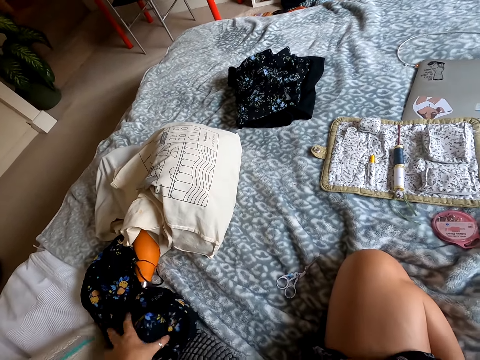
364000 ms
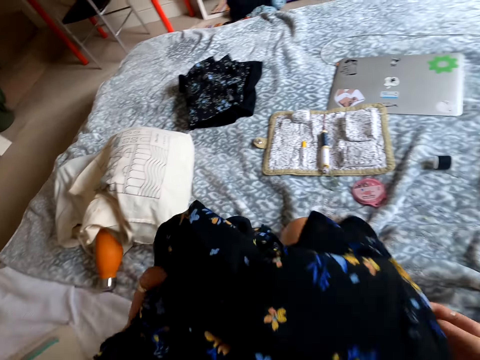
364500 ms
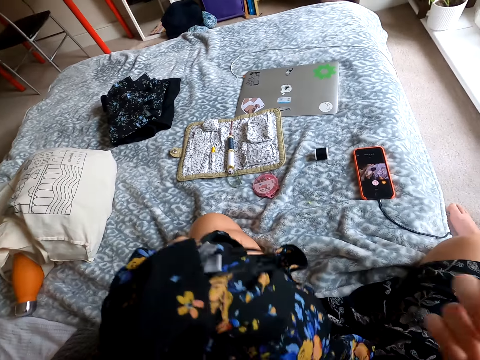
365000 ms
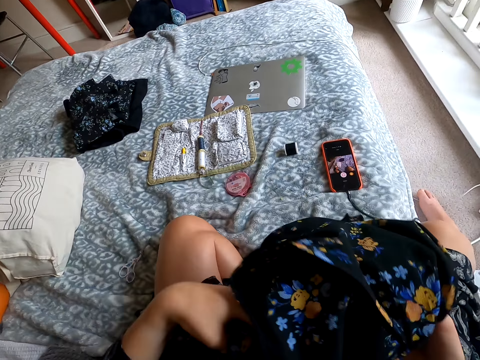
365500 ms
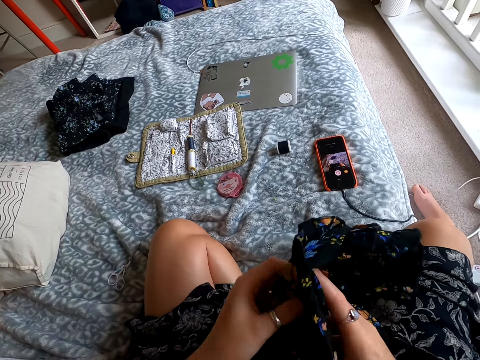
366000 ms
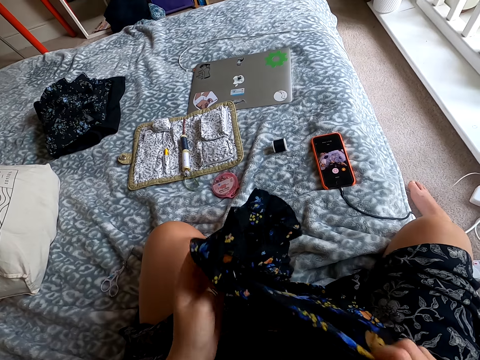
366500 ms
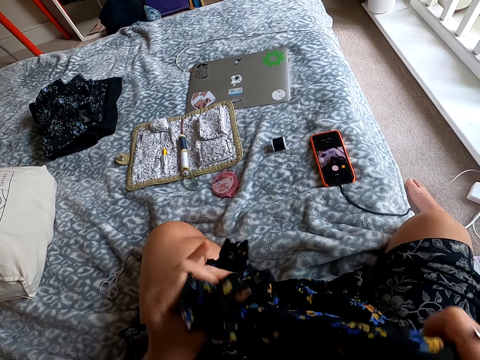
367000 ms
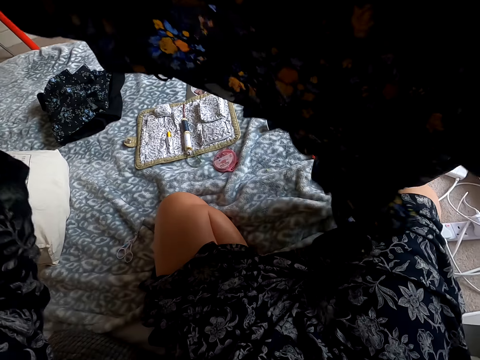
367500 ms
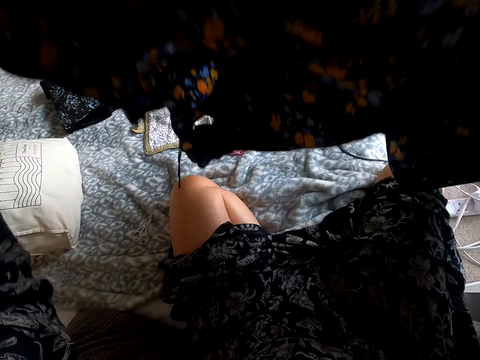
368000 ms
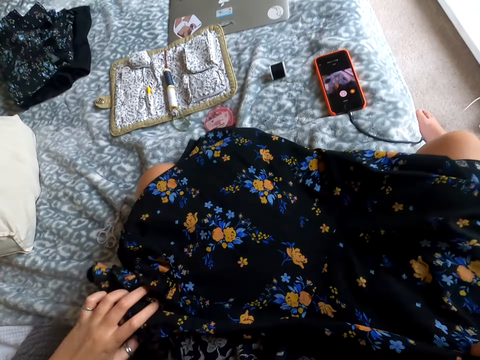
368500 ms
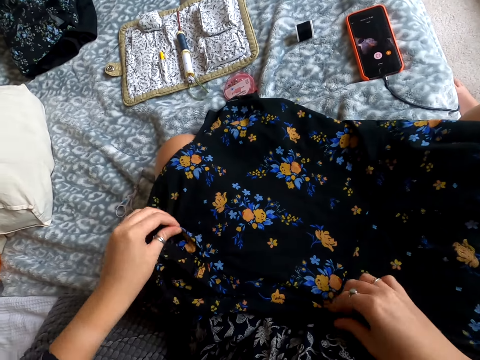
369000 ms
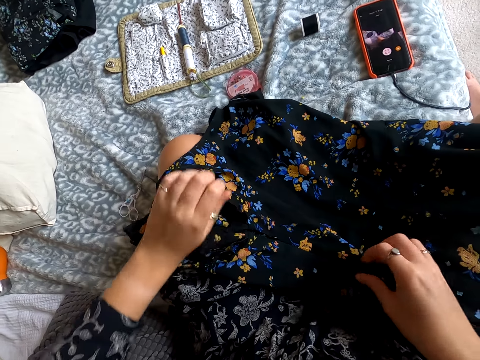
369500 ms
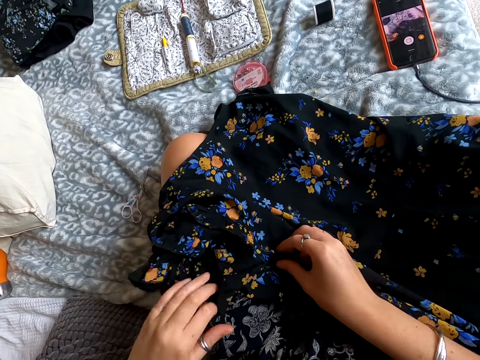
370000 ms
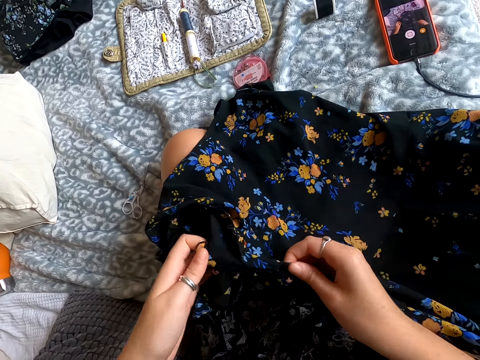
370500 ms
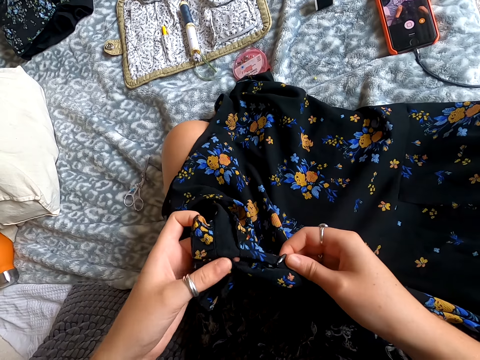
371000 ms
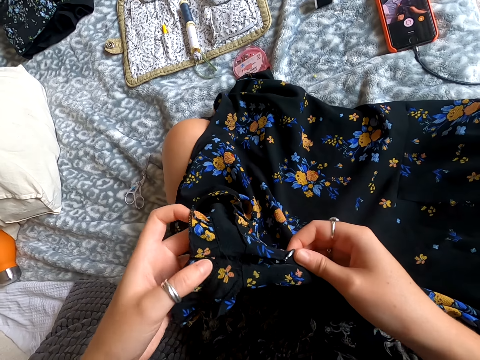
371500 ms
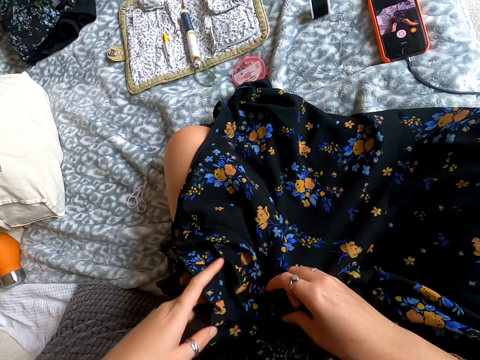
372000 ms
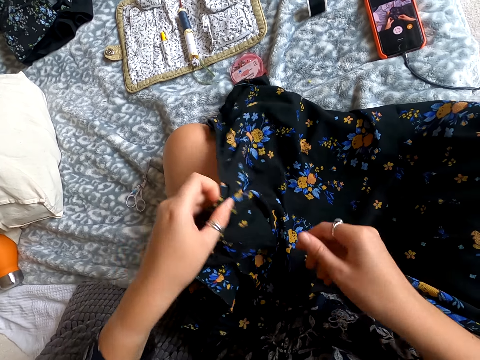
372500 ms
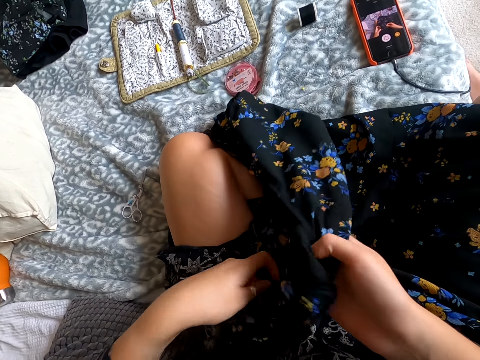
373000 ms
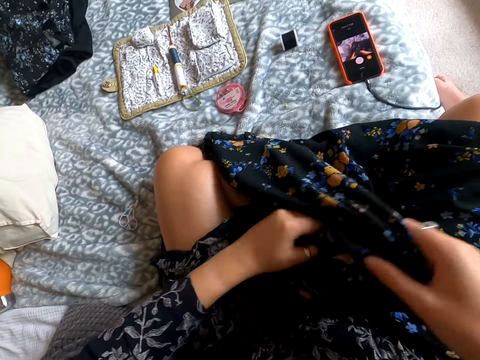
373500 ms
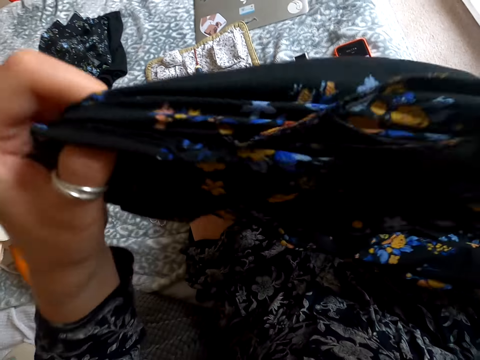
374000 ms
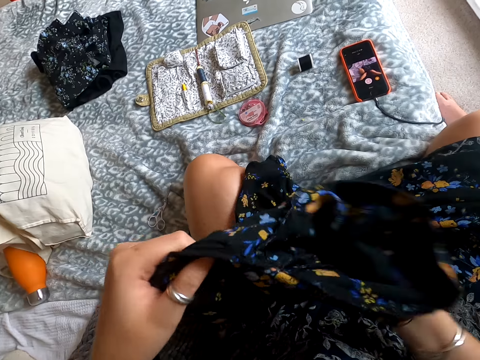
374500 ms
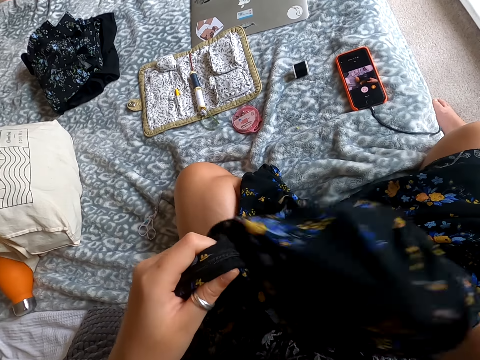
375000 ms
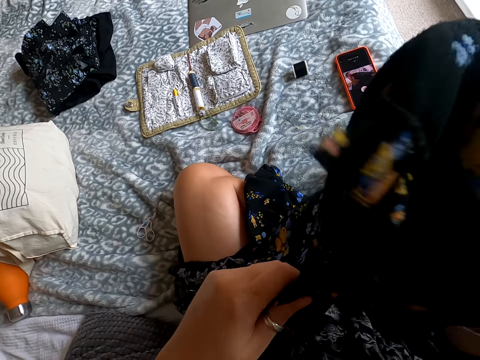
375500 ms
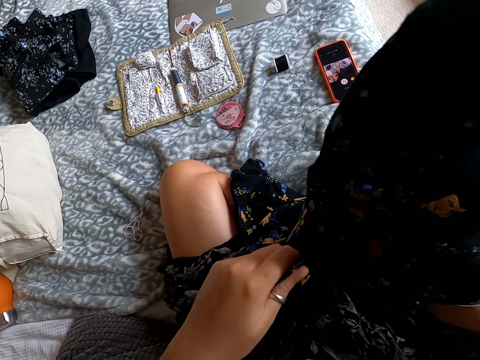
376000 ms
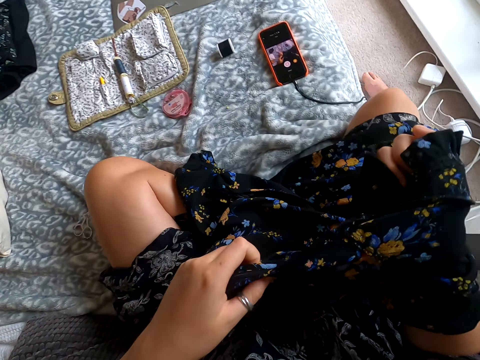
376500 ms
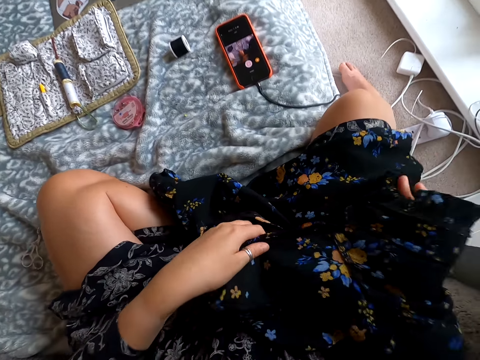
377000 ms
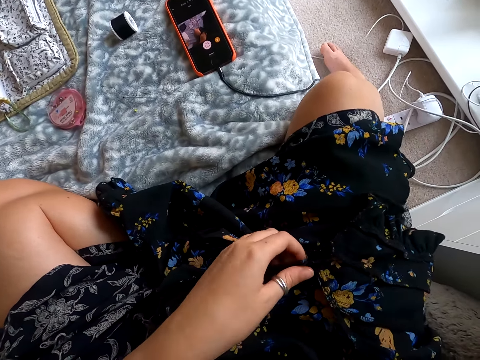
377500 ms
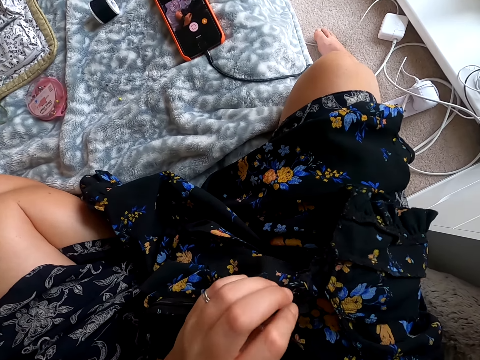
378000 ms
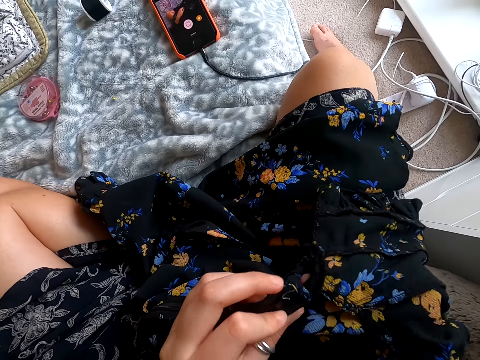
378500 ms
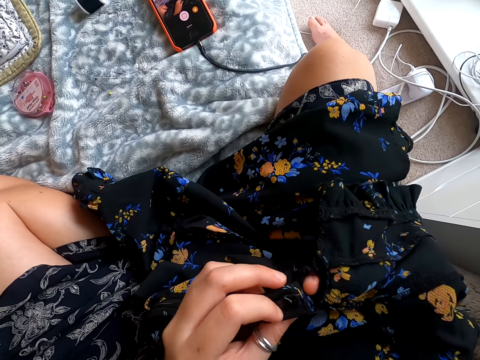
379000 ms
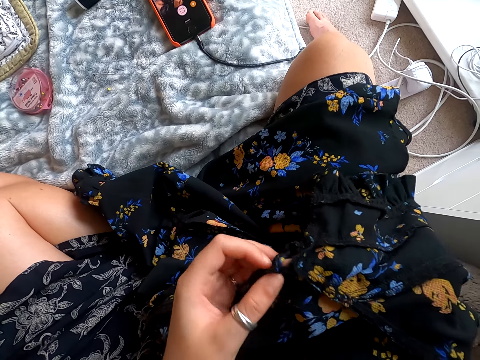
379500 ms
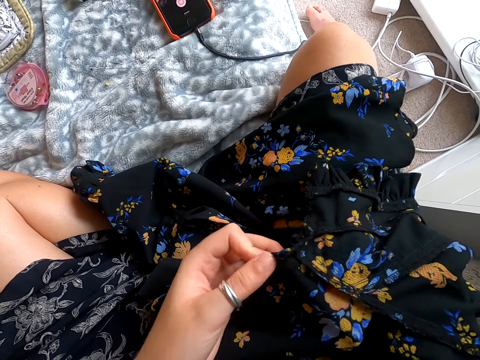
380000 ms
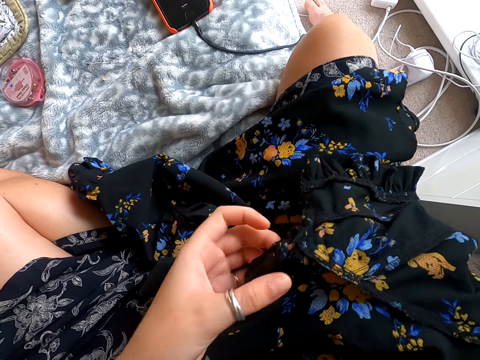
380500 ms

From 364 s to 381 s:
The camera wearer picks the cloth. They lift the cloth. They drop the cloth. They check the cloth. They lift the cloth. They look at the cloth. They check the cloth.

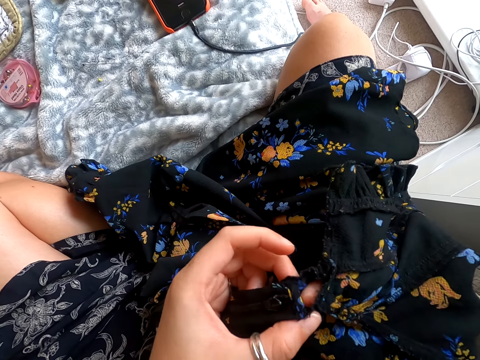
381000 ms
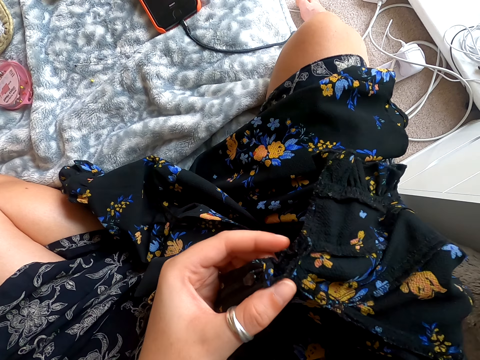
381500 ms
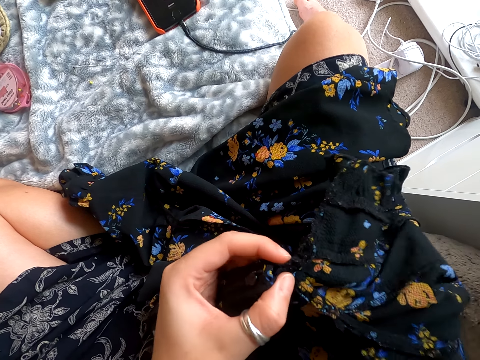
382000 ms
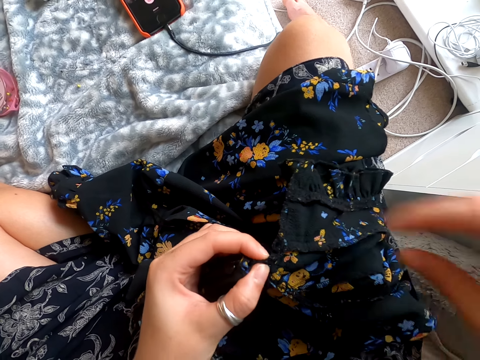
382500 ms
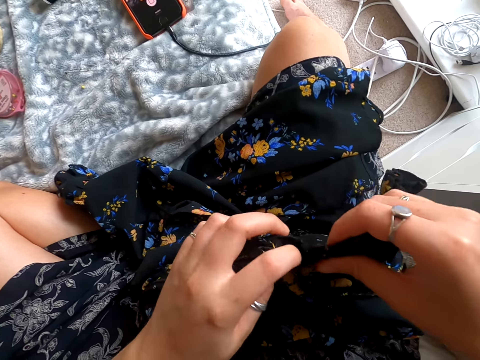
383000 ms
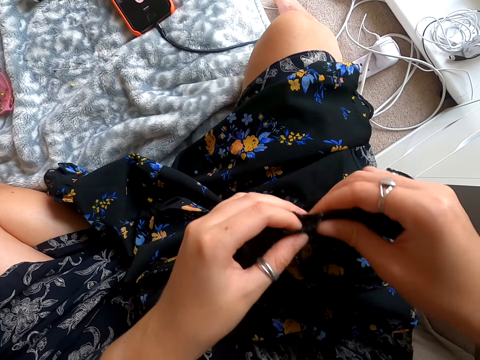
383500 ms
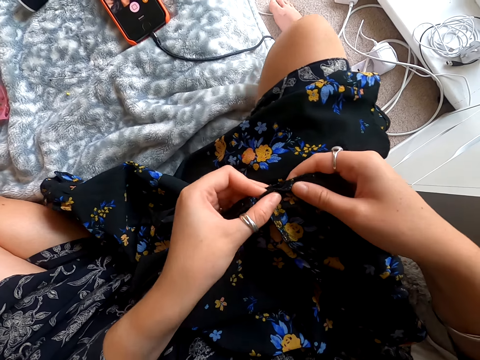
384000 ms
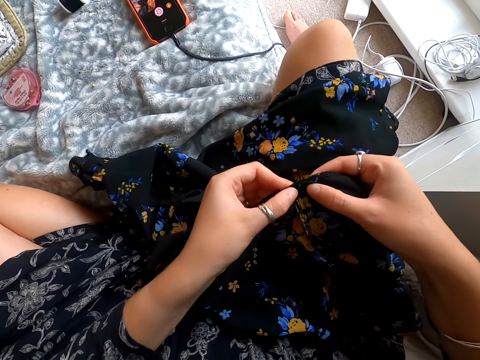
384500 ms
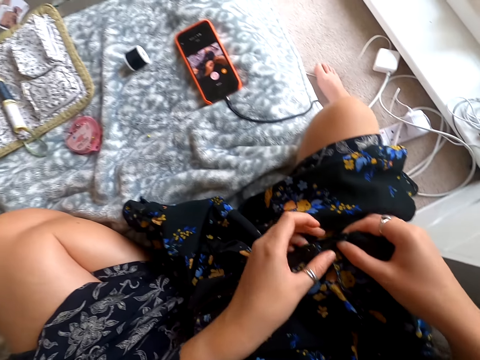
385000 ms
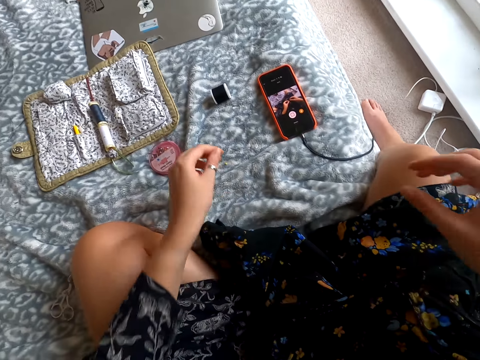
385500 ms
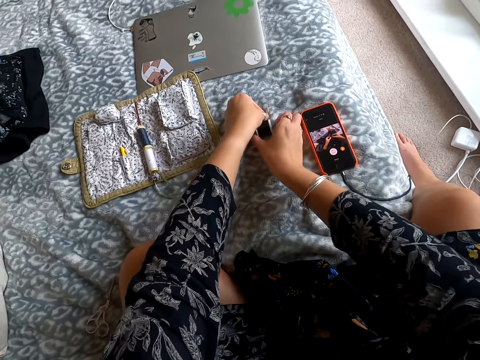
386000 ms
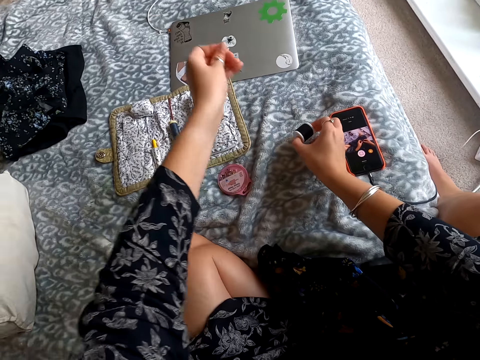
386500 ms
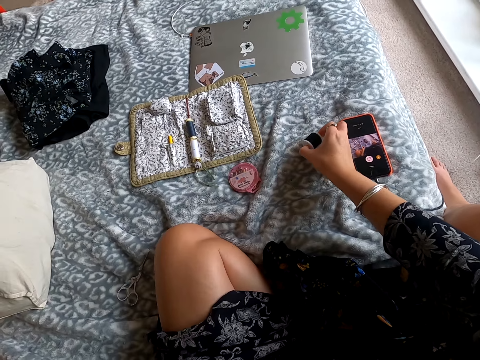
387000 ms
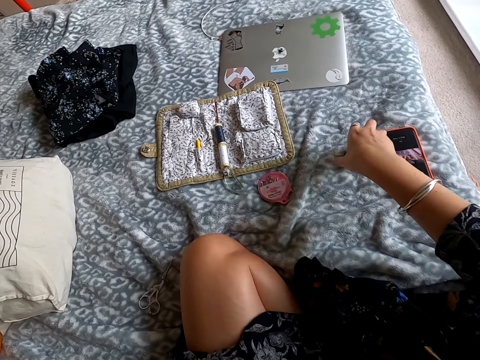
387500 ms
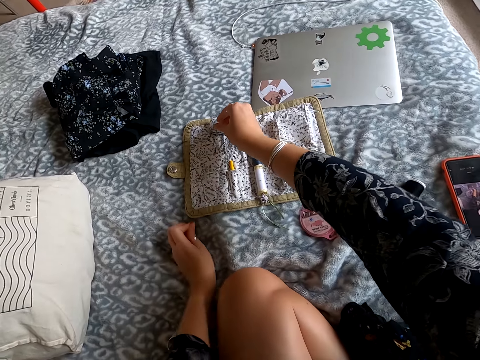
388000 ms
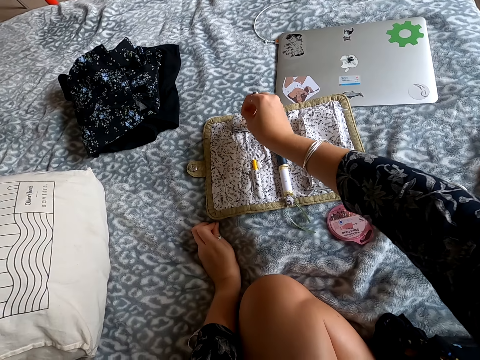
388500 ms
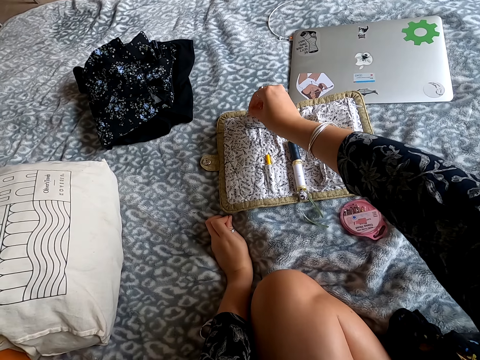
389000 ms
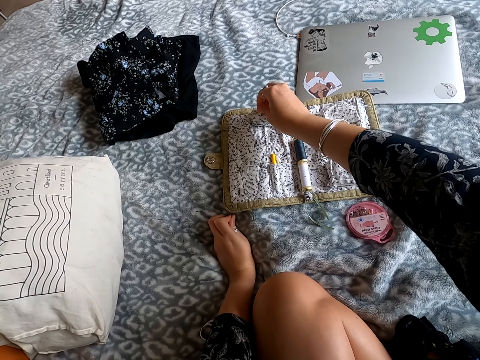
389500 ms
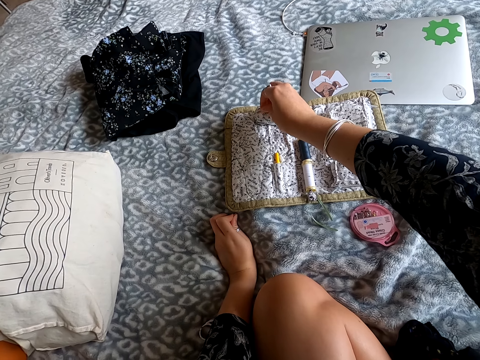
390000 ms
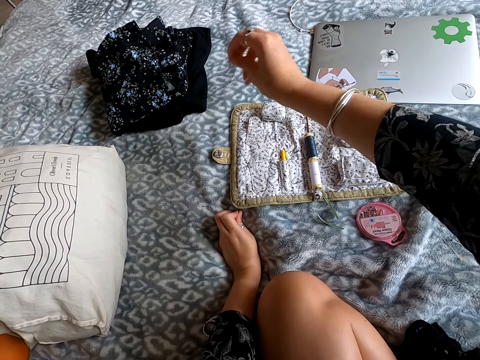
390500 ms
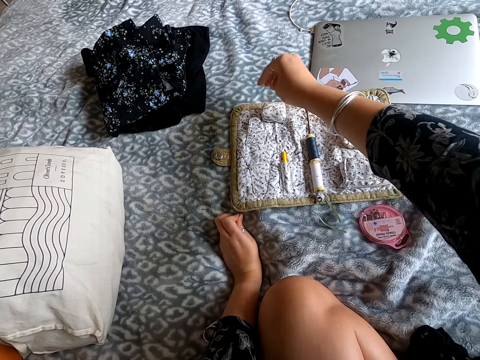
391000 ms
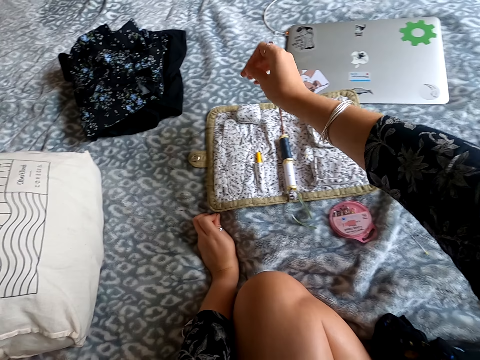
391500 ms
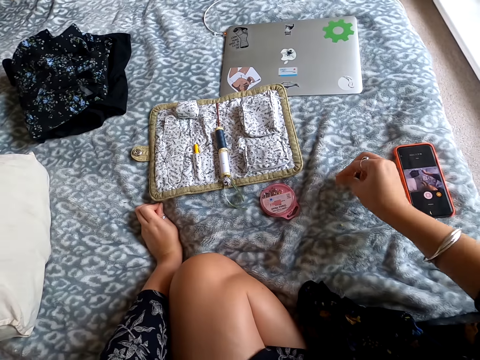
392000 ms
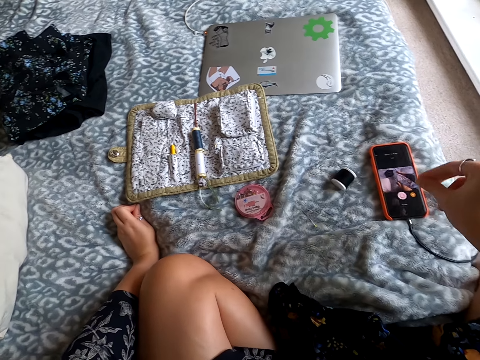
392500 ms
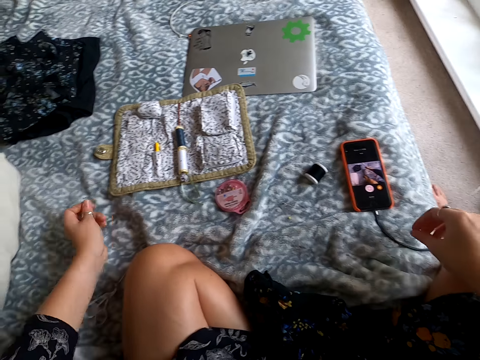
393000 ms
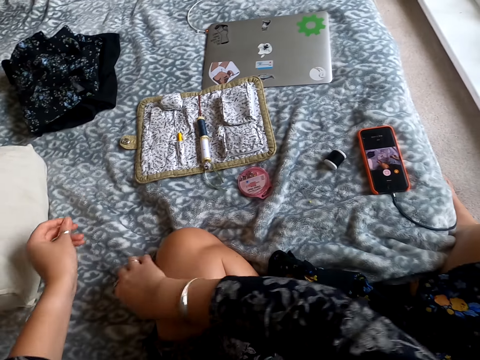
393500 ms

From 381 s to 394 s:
The camera wearer picks the thread. They unroll the thread. They pick the needle. They drop something. They pick the needle. They put the needle on the bed. They pierce the needle on the bed. They pick the scissors.
